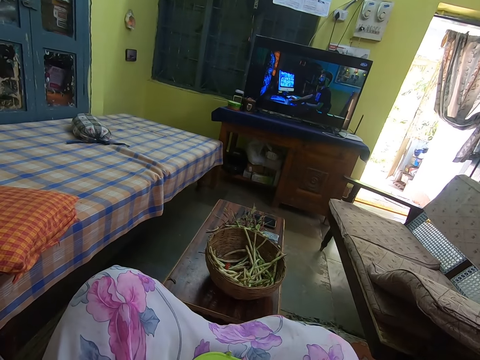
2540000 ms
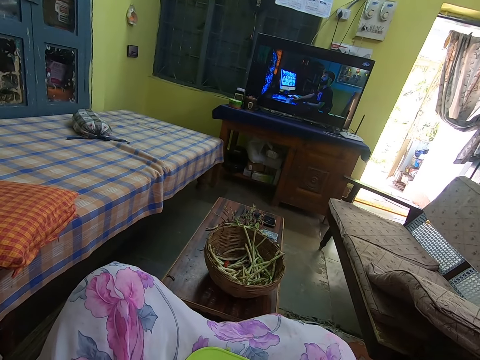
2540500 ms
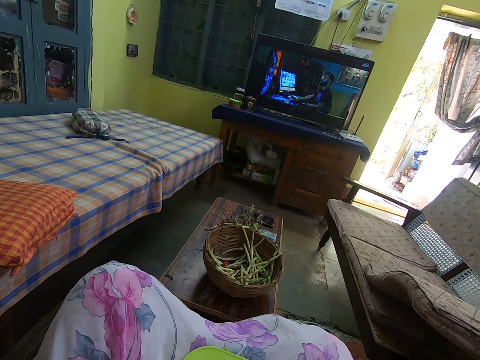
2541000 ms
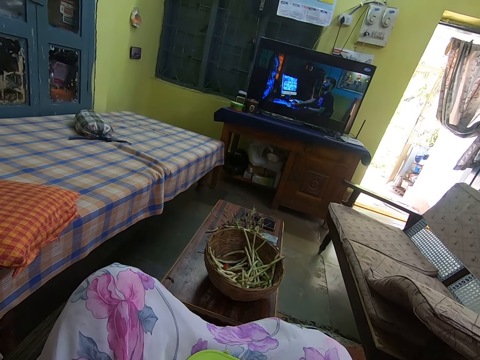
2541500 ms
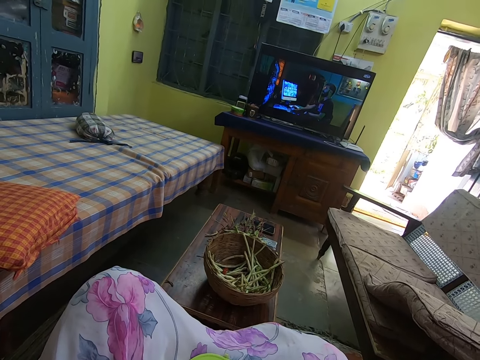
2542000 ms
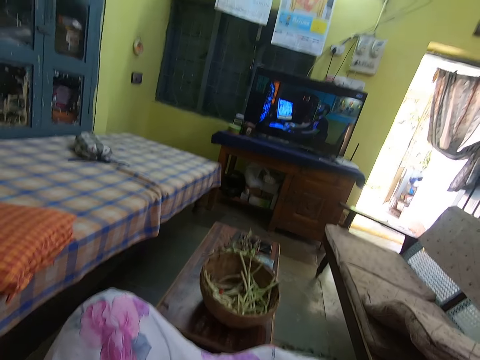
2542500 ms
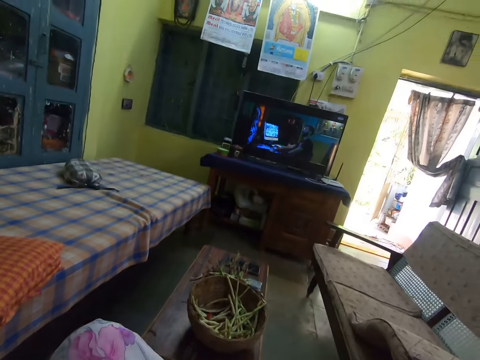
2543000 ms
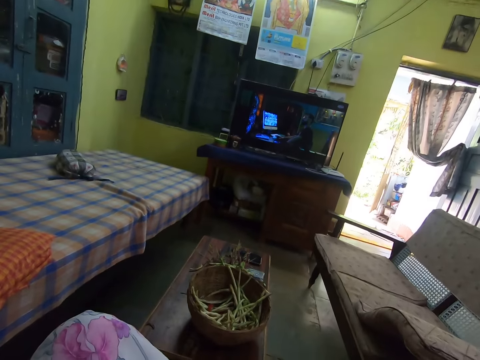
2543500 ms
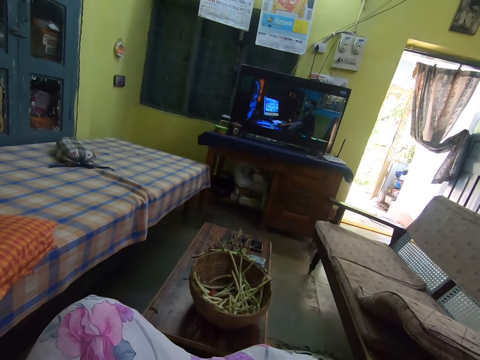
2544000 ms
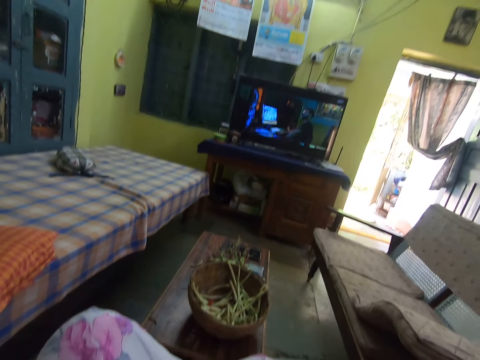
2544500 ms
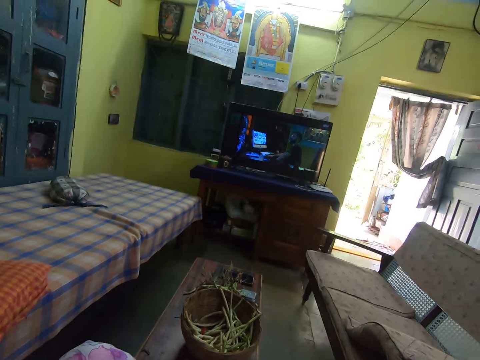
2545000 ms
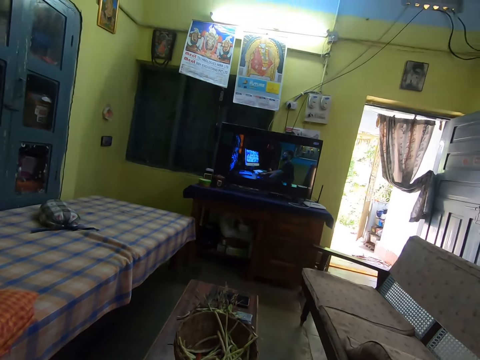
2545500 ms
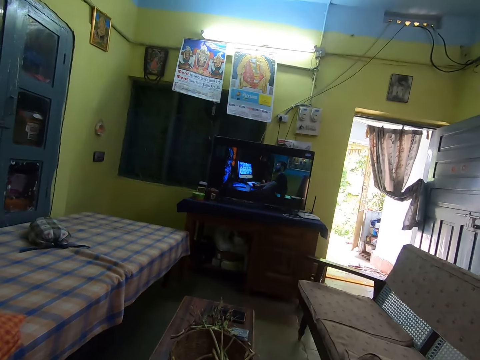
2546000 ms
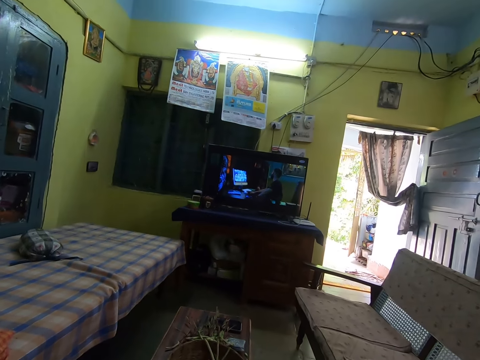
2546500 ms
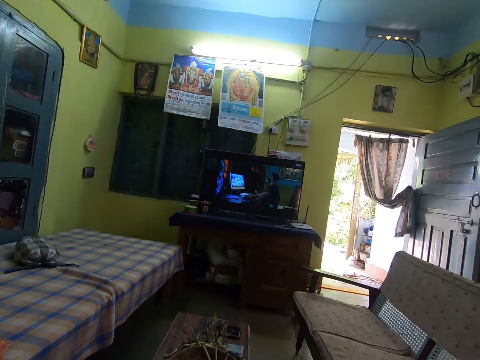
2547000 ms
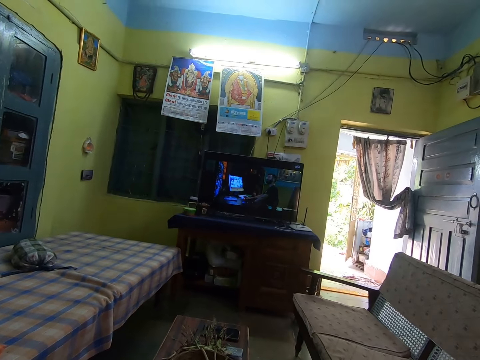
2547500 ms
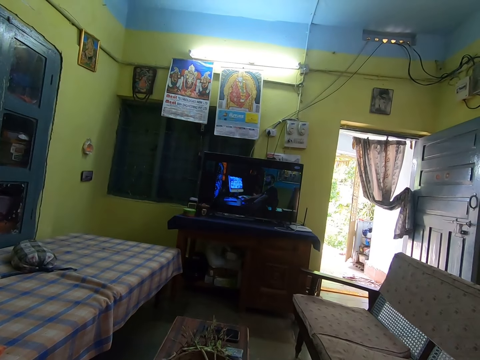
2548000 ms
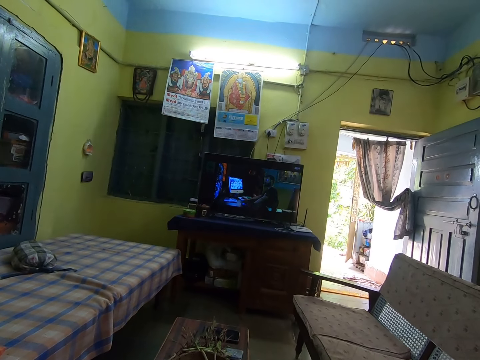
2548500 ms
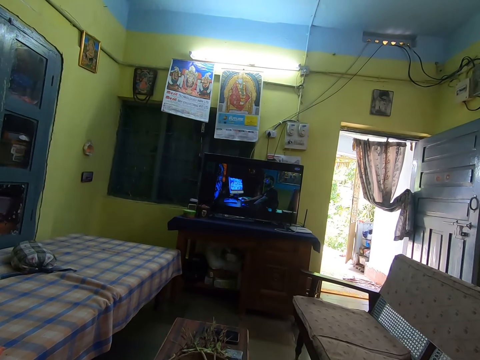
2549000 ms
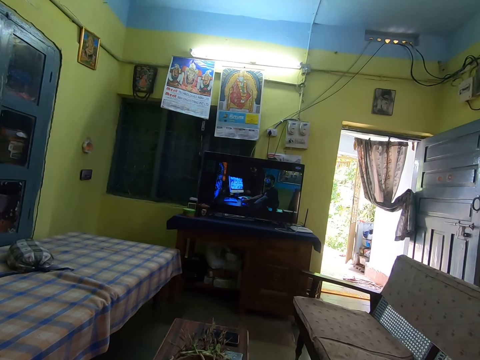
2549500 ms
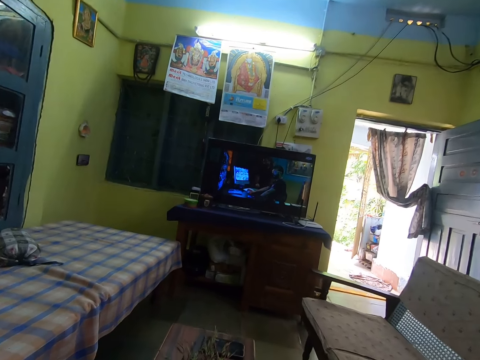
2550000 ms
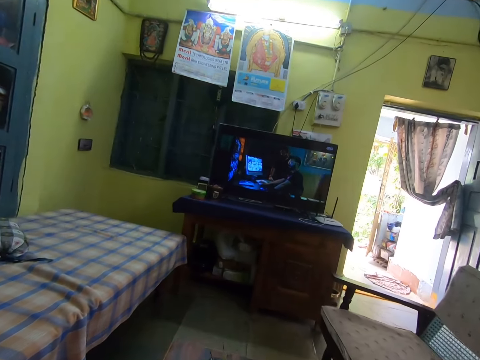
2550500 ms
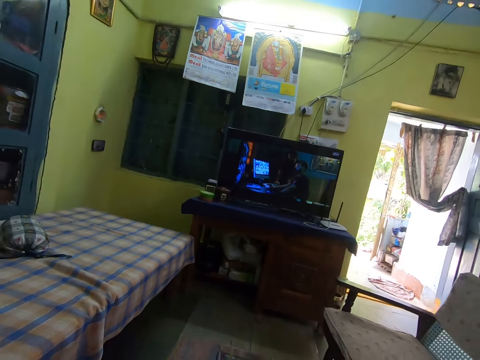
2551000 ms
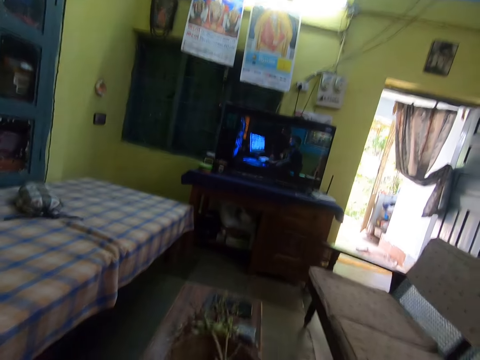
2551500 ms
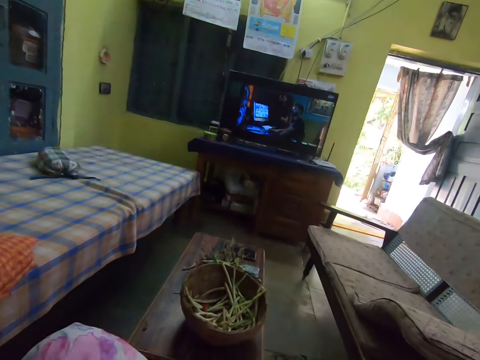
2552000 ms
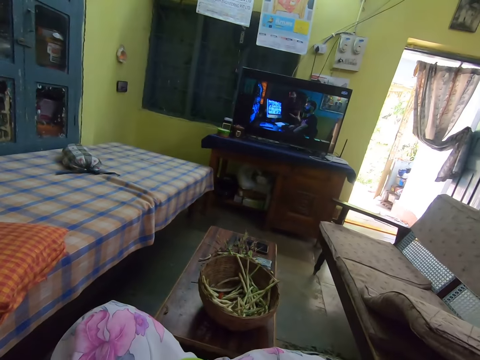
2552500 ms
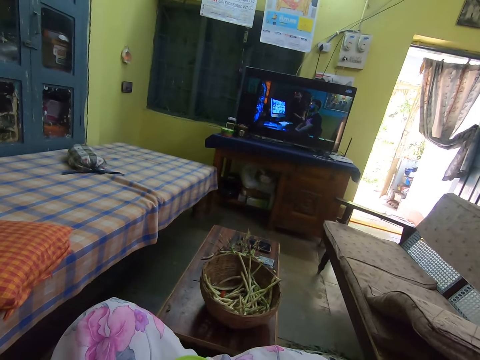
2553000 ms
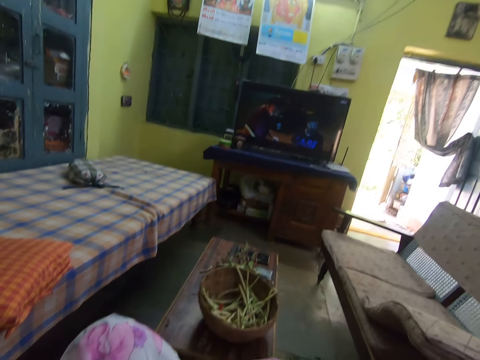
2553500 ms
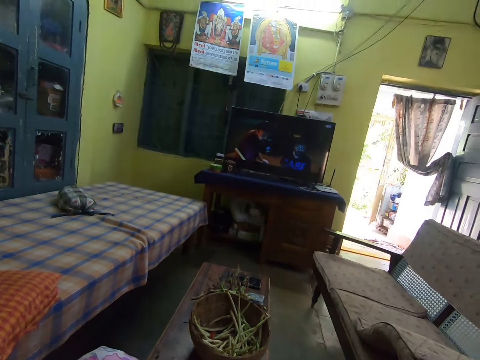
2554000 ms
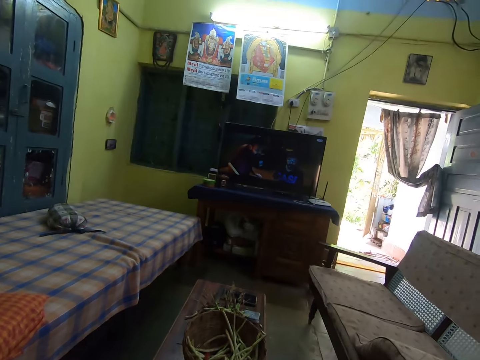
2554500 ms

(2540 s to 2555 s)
The camera wearer watches television. They carry a plate. They look around. They watch television. They look around.

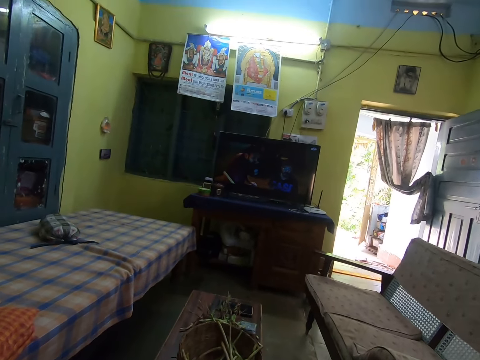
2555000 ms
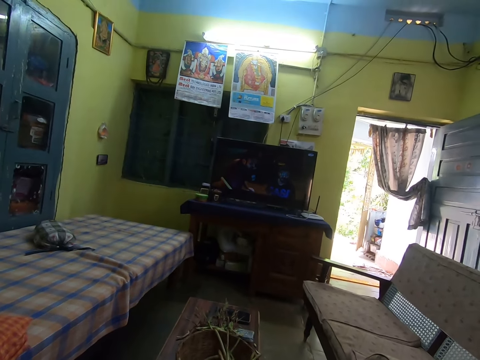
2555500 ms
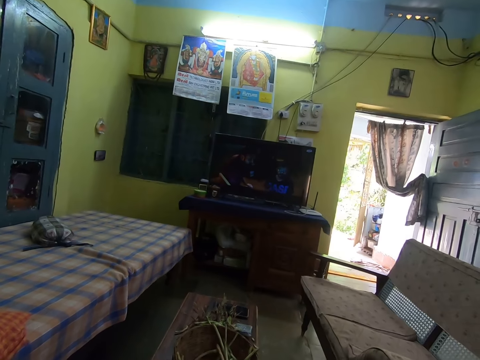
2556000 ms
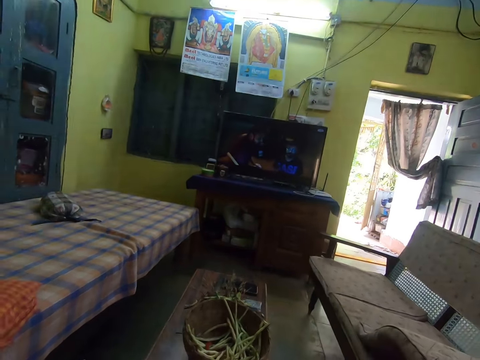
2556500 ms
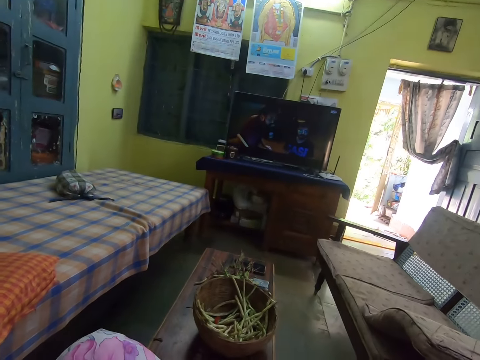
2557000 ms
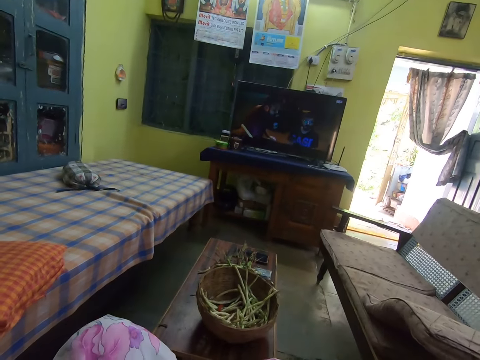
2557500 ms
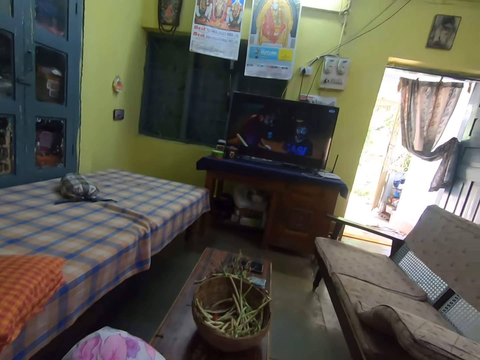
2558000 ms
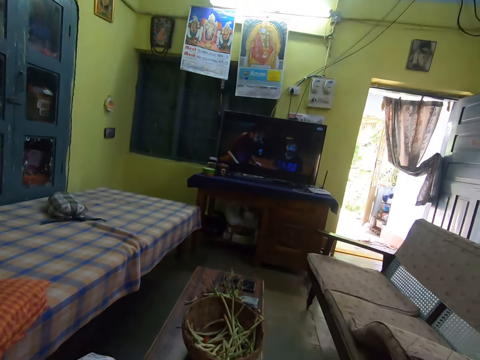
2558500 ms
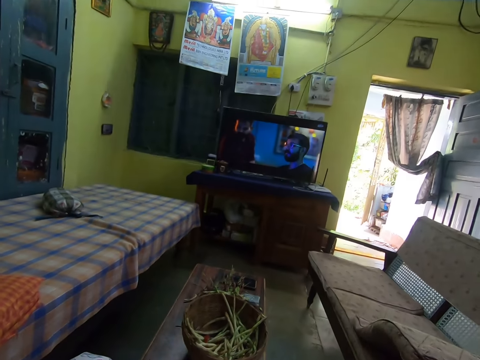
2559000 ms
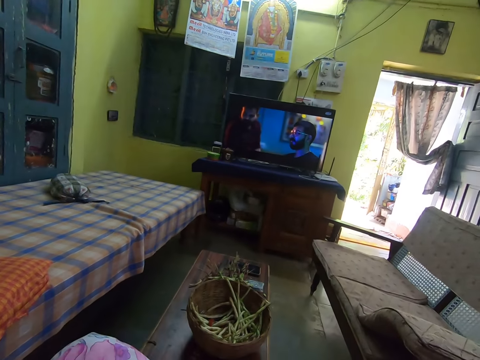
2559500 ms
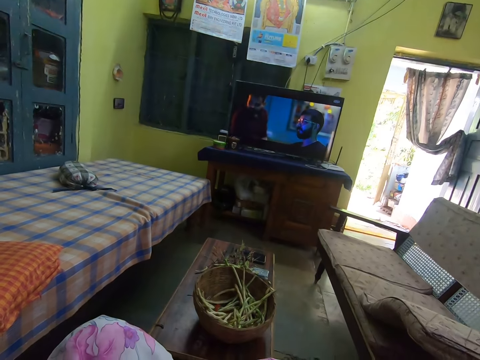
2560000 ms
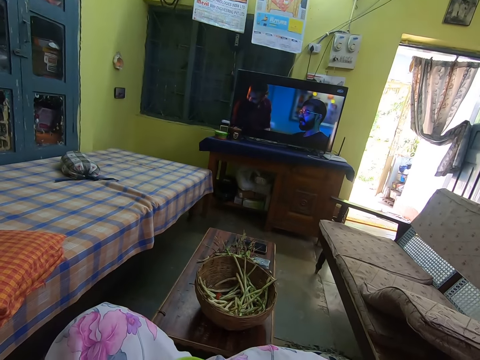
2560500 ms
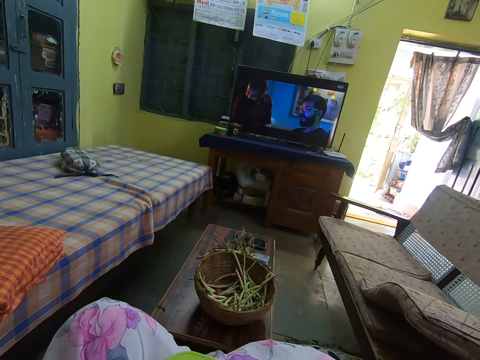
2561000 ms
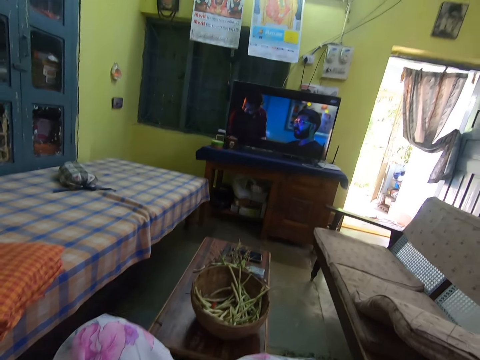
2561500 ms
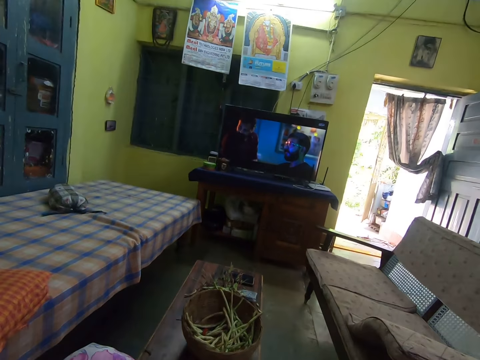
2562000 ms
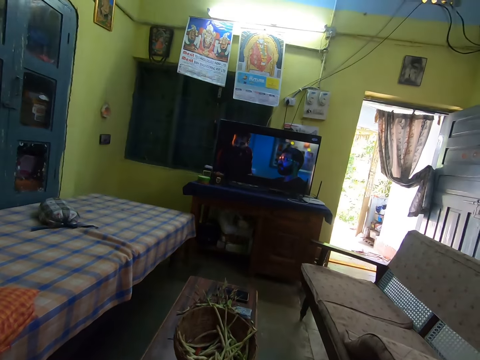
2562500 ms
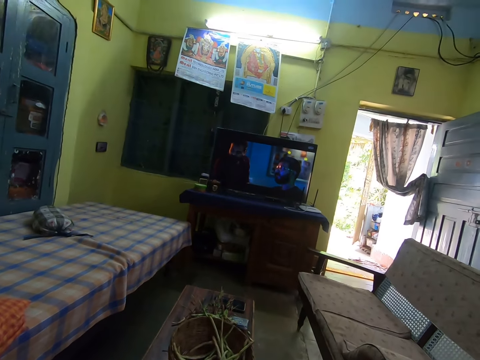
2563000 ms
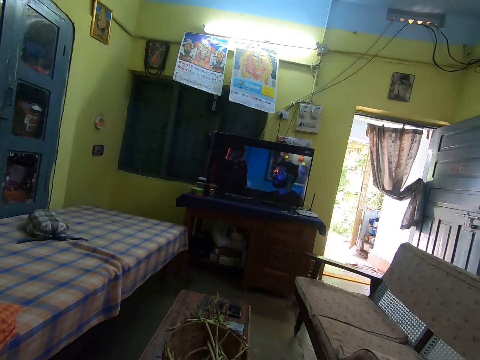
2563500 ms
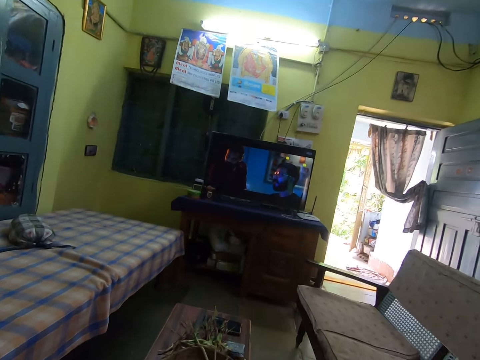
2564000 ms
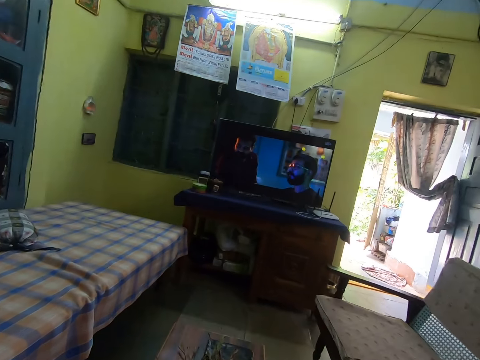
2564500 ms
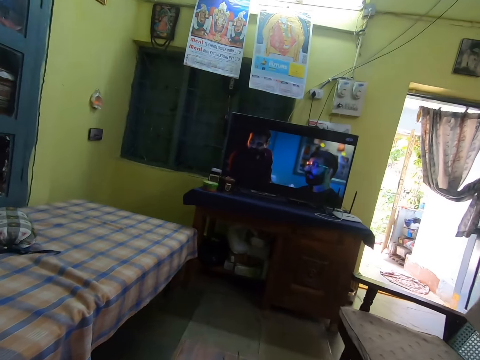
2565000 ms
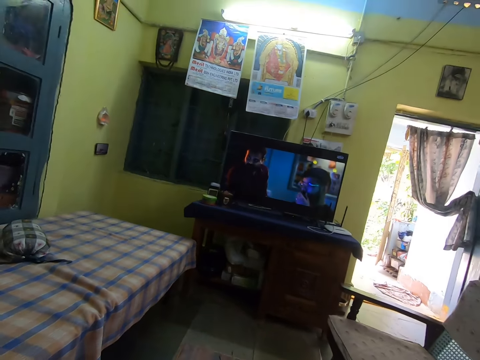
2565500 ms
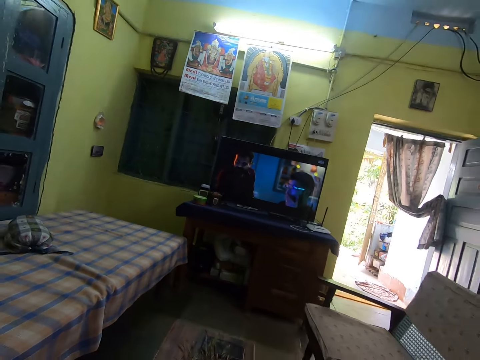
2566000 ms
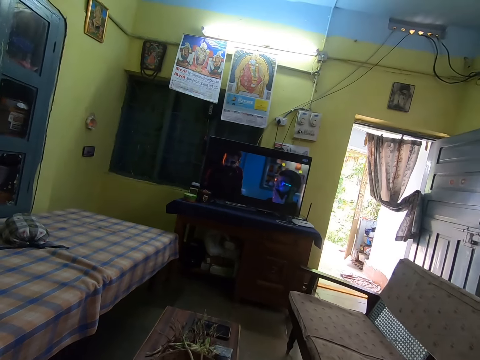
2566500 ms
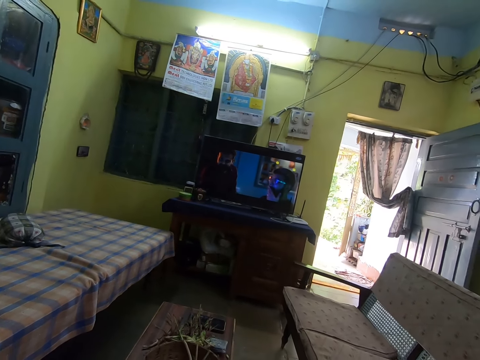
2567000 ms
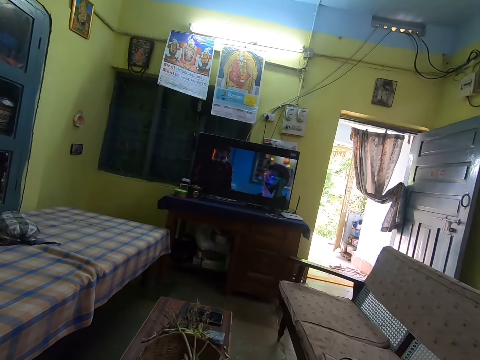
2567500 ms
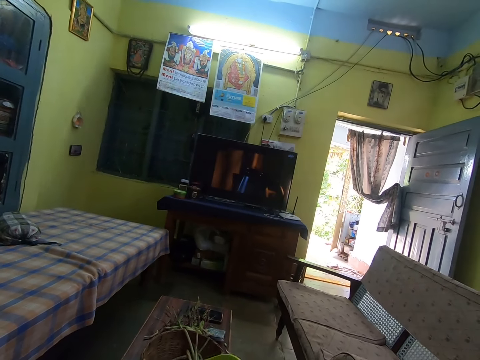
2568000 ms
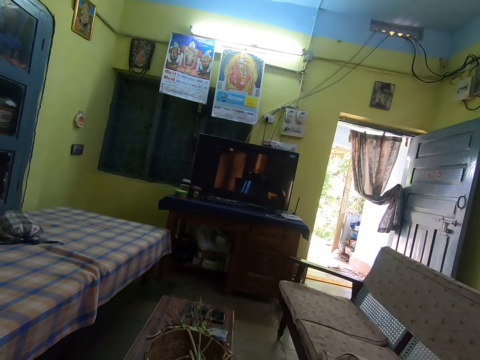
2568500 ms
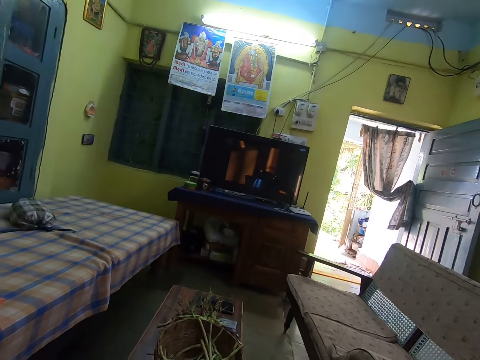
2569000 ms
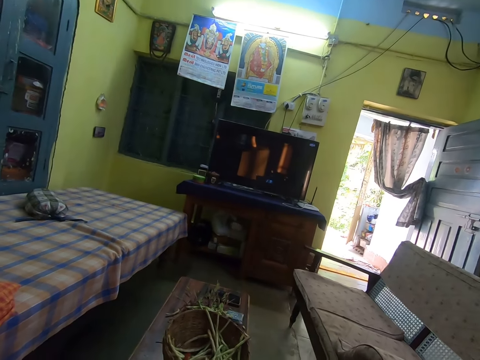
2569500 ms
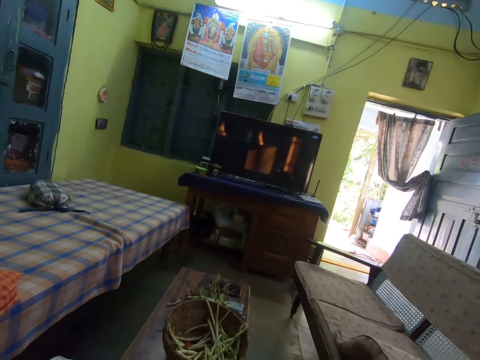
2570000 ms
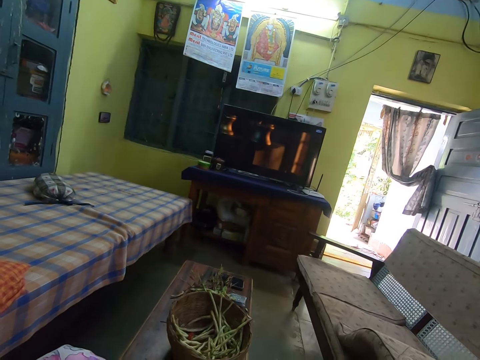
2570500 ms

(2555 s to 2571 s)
The camera wearer watches television. They look around. They watch television.
